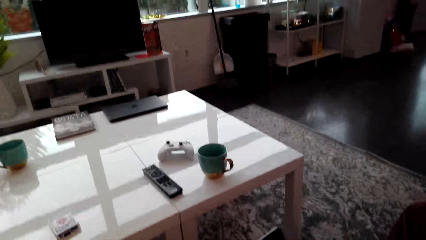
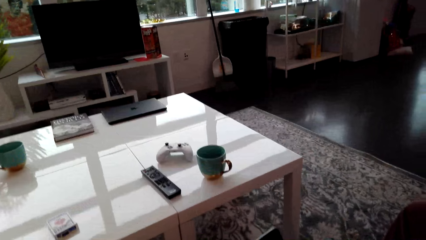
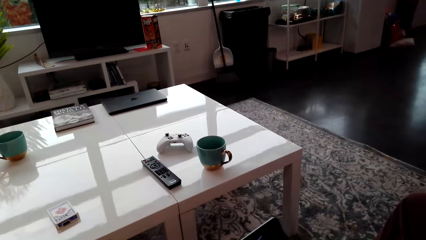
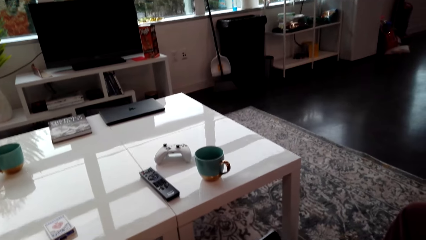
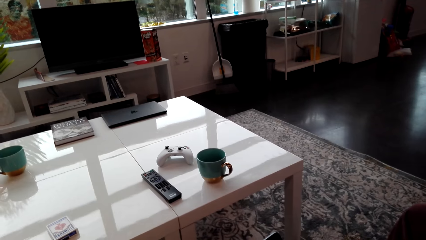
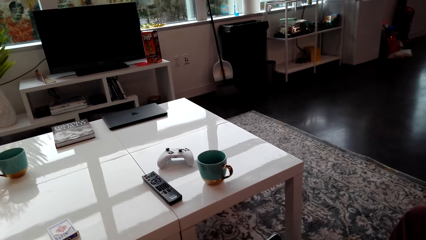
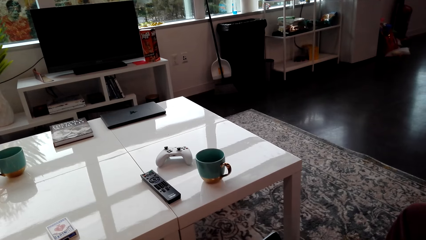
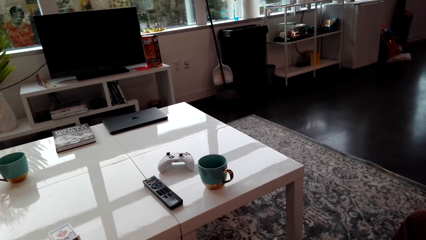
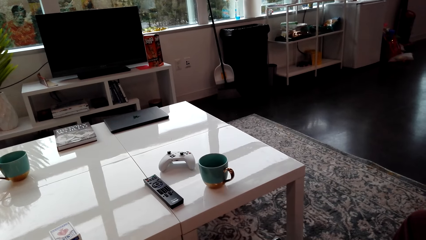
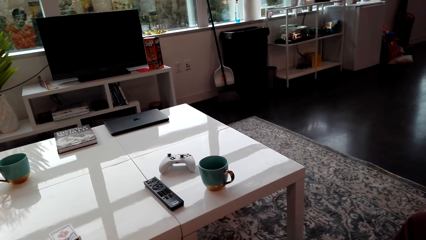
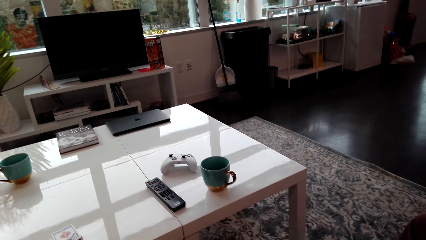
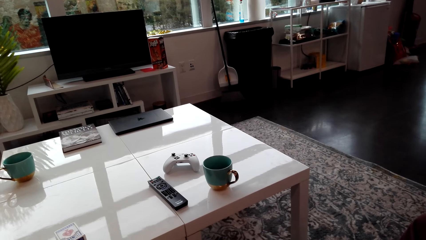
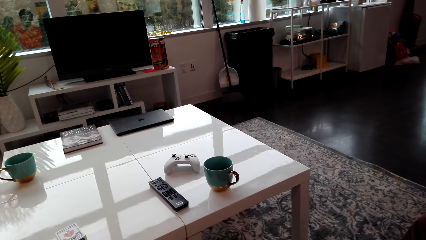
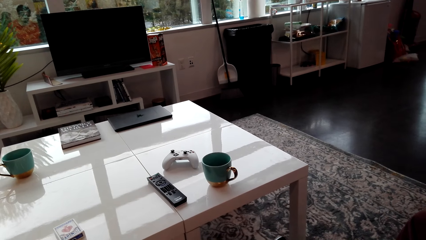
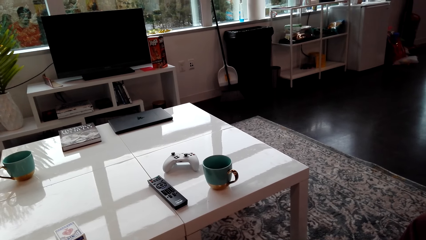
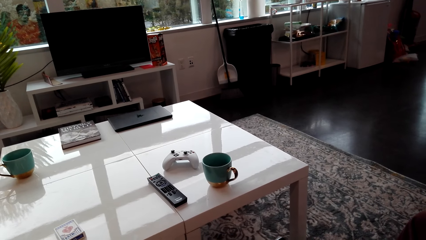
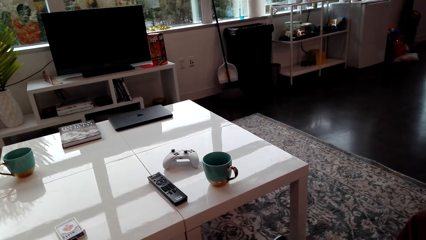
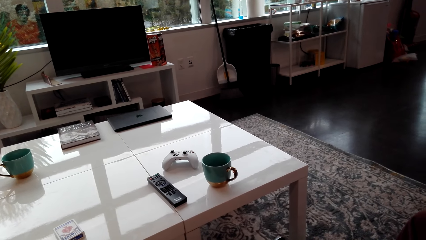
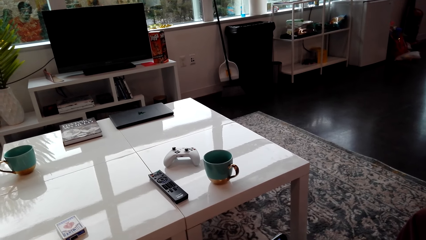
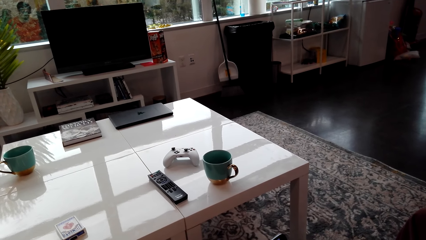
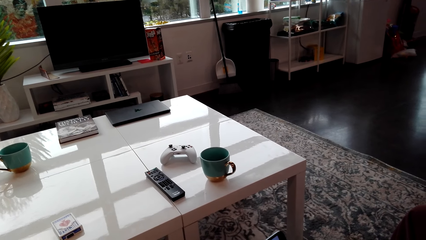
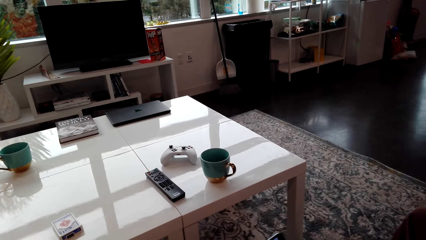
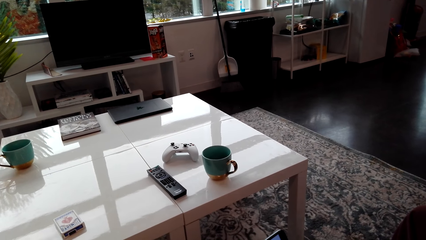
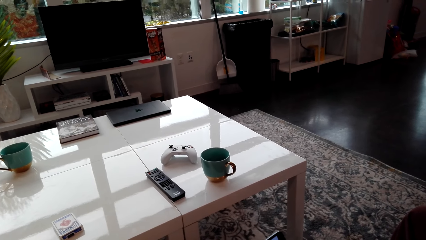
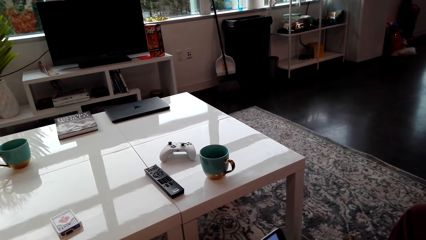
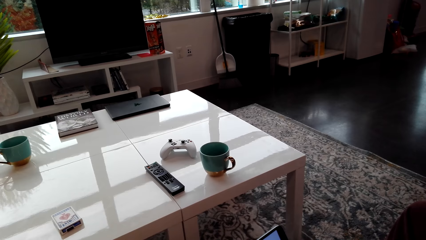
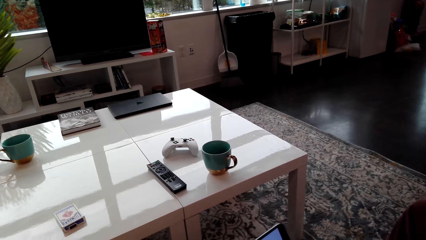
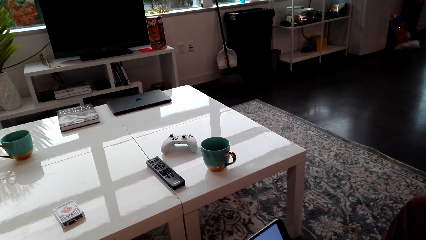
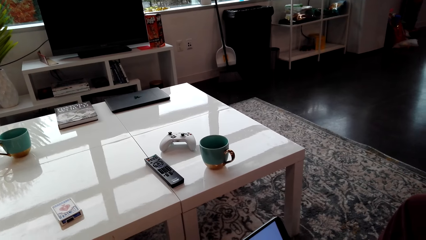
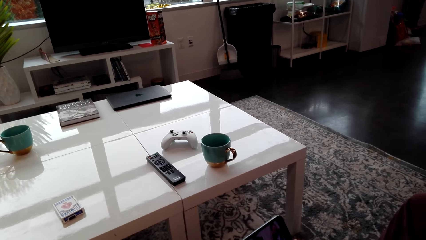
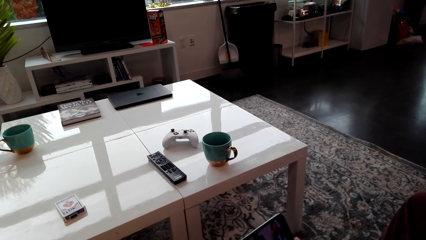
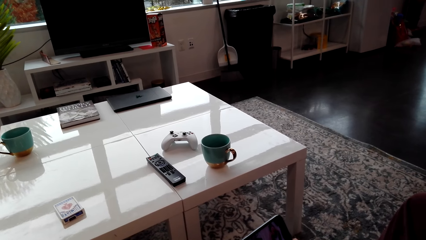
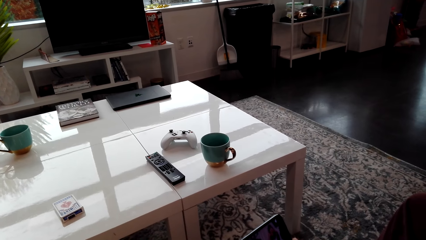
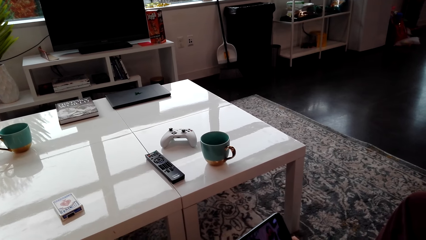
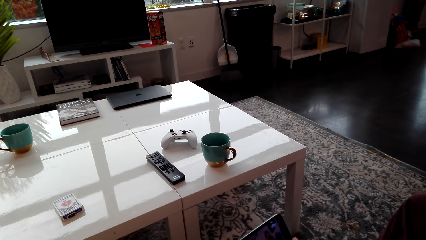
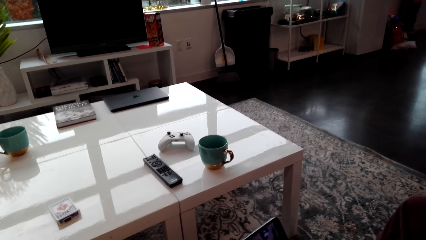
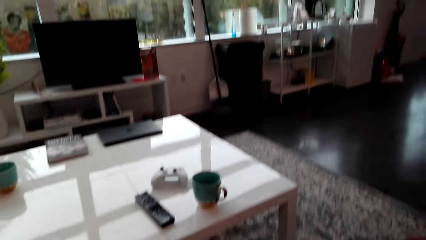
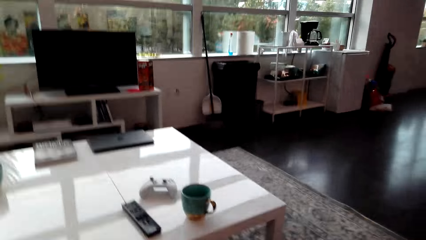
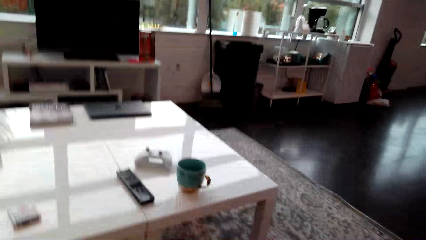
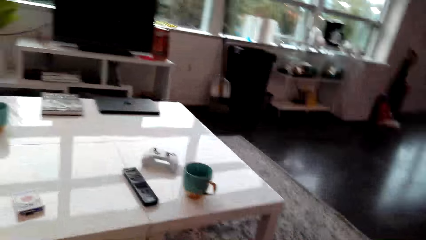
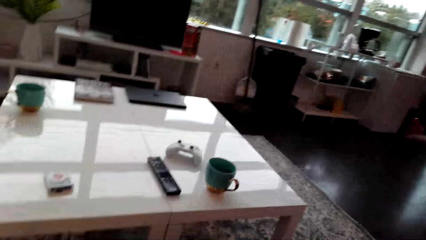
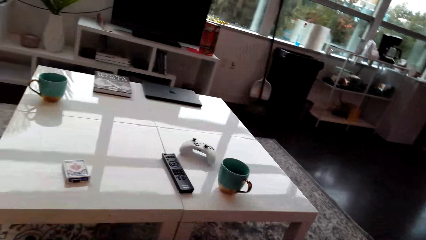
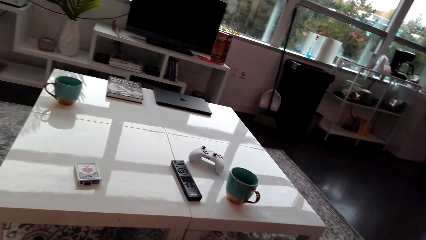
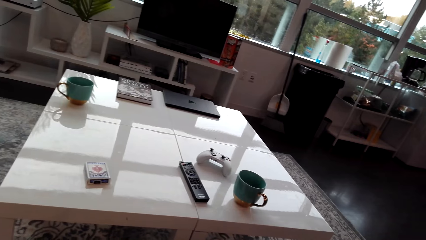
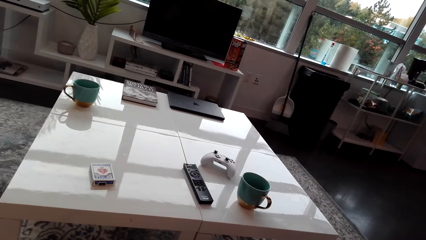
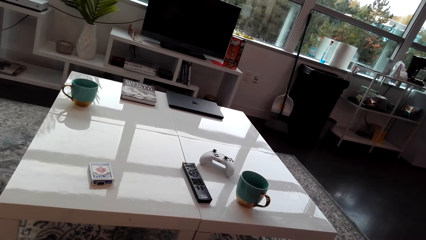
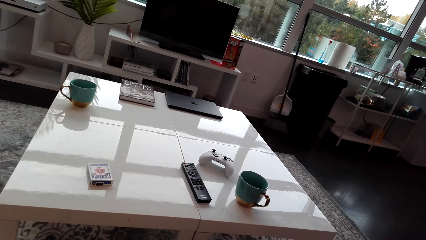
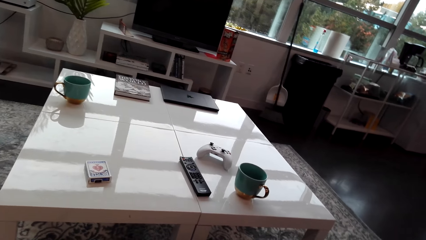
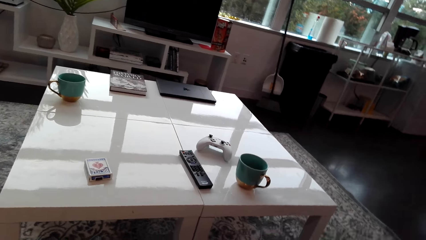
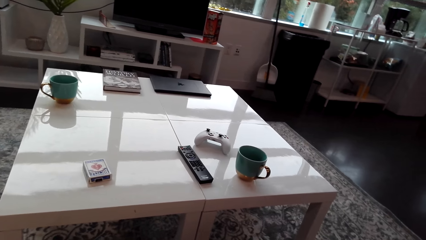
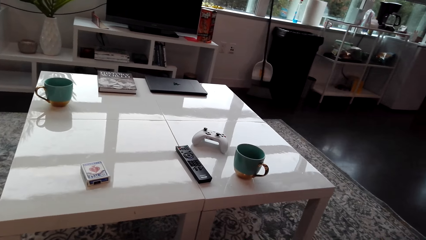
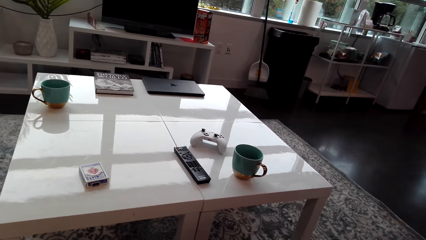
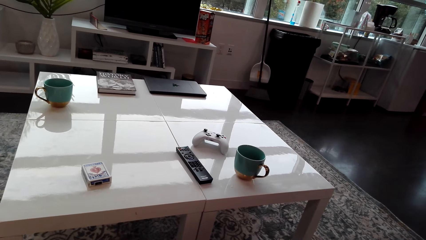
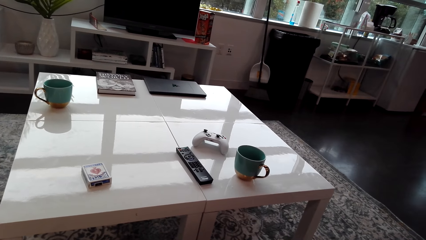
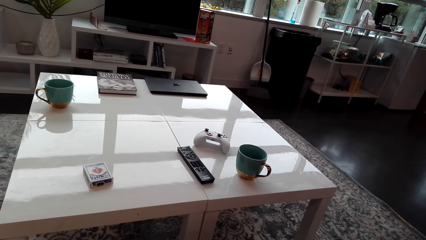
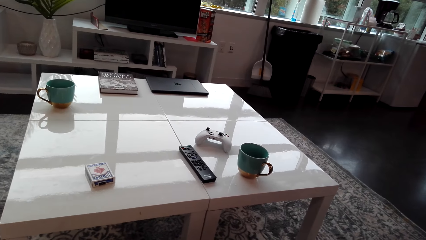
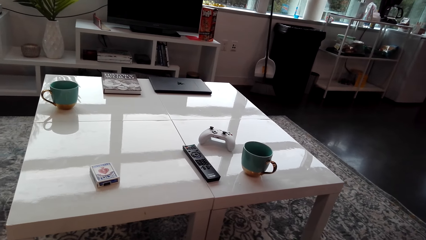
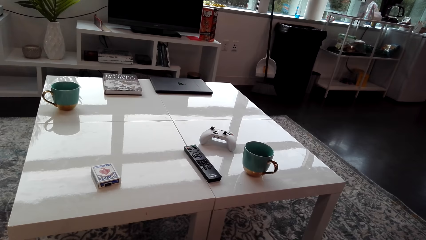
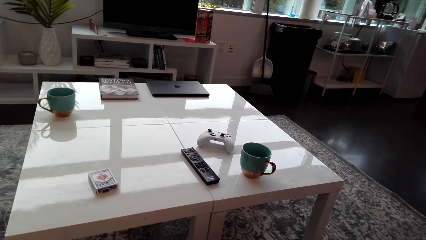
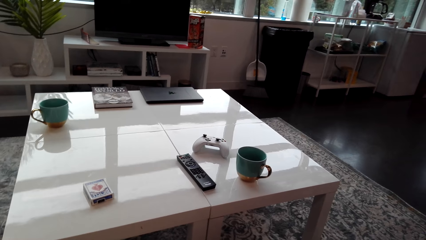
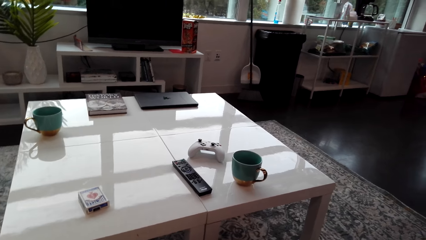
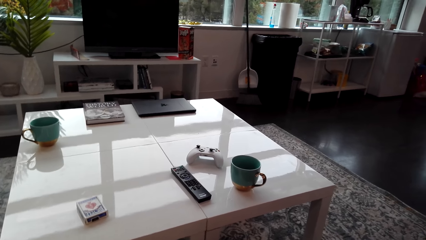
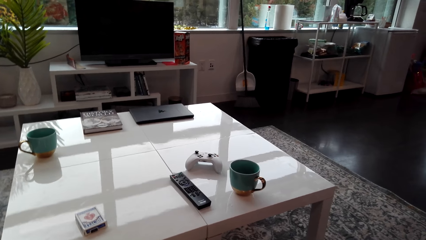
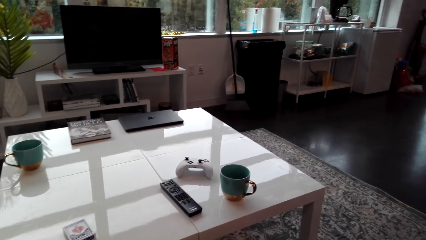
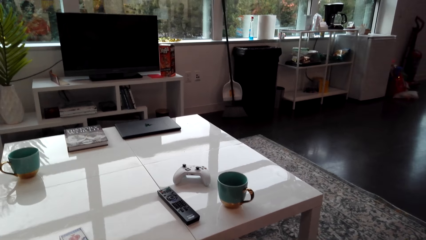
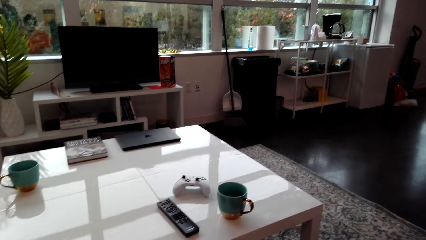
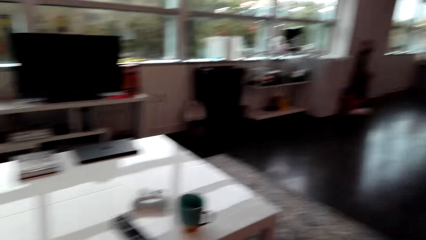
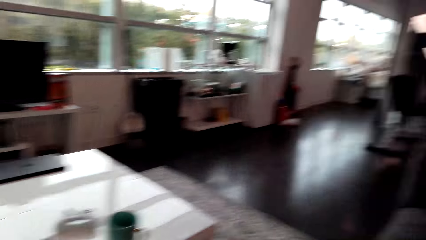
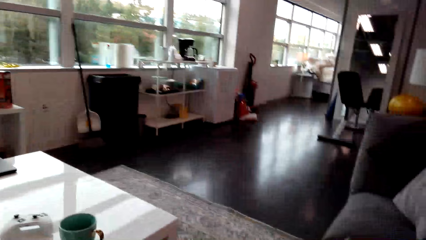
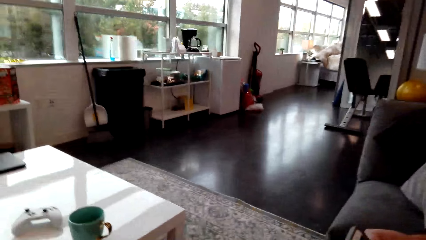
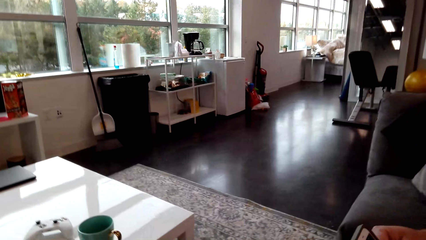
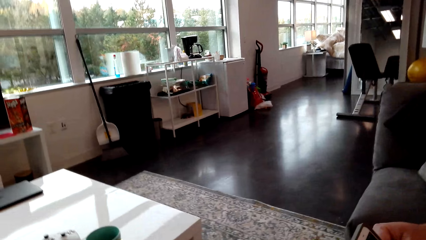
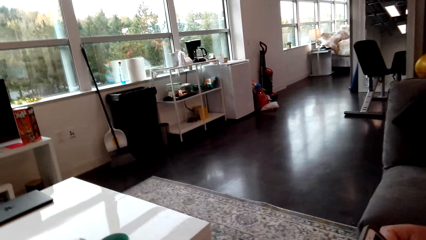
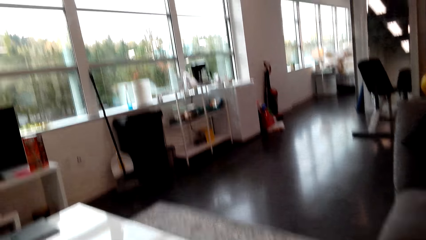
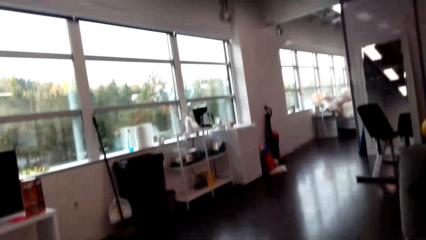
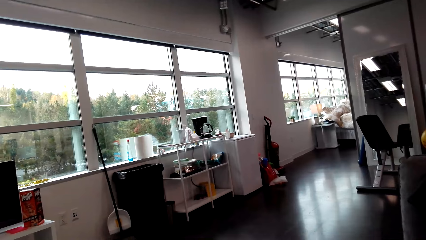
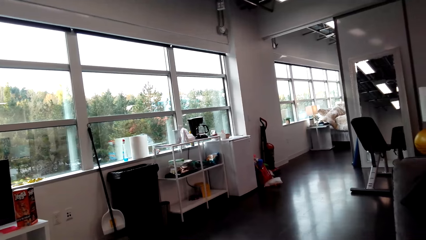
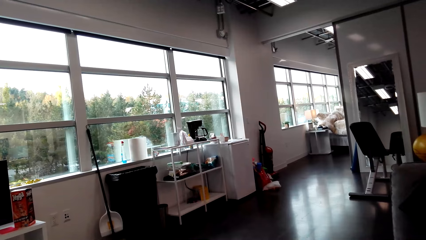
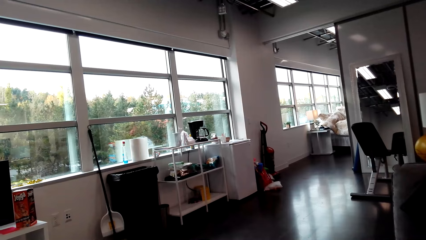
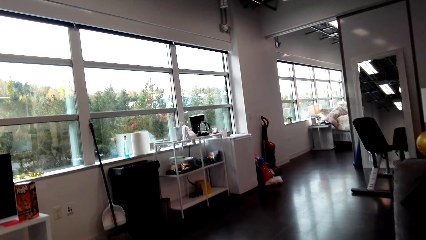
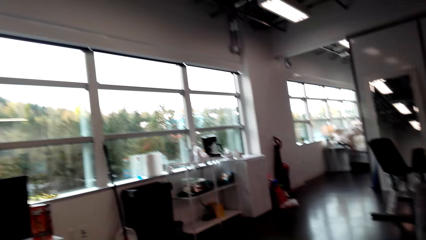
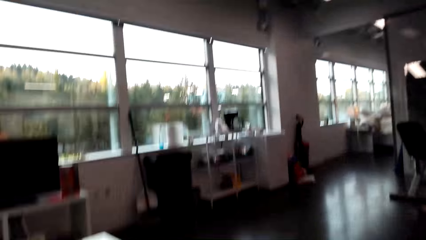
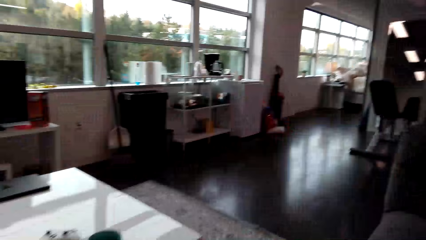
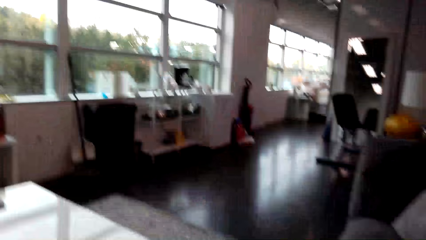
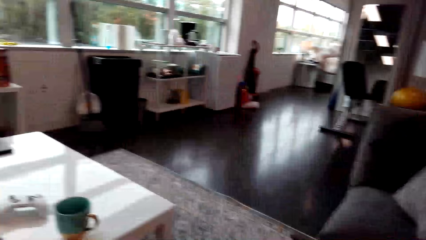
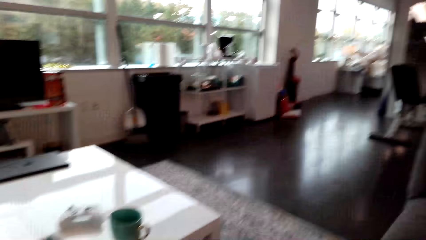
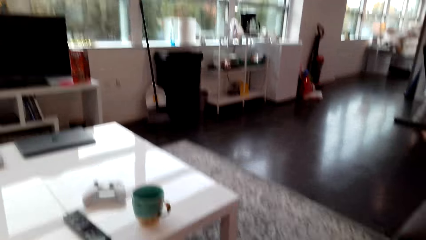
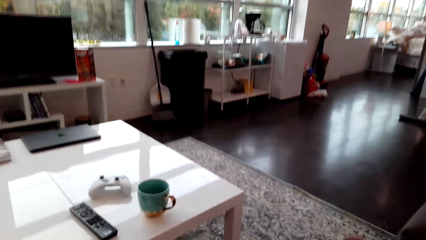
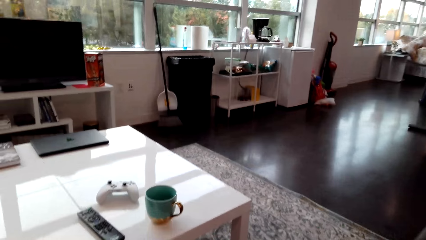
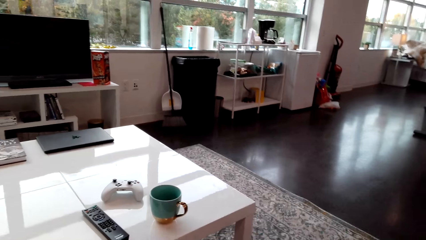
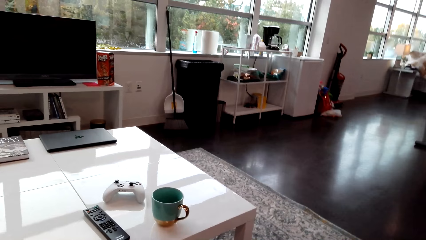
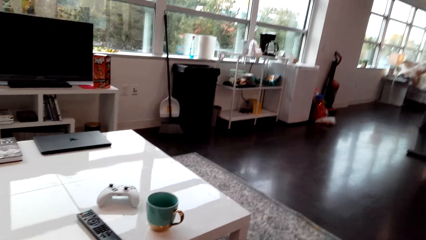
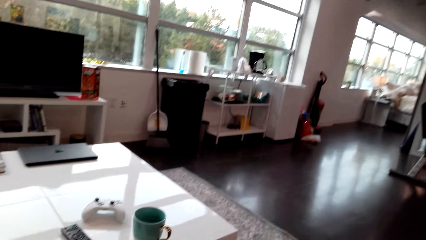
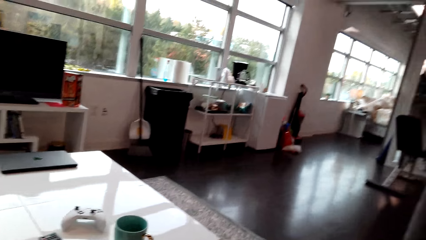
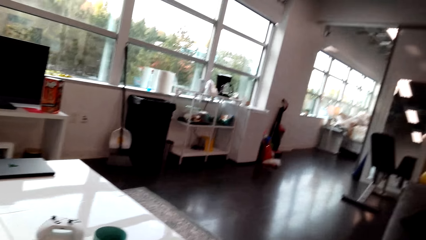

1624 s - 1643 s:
The camera wearer stares at a phone. They look around the house. They look around the house again.
